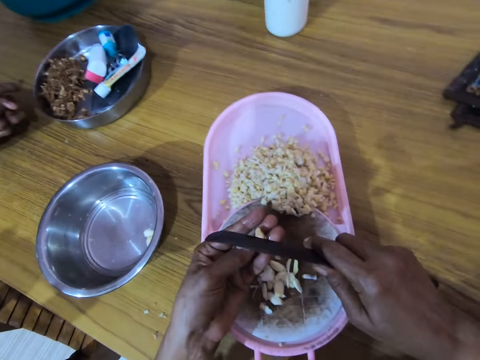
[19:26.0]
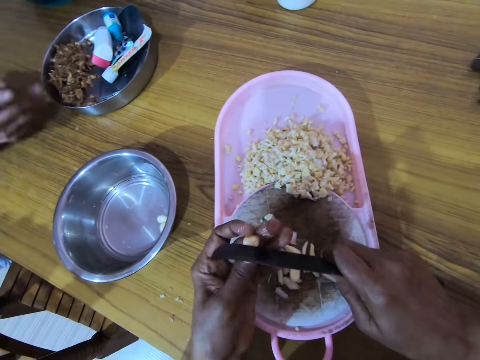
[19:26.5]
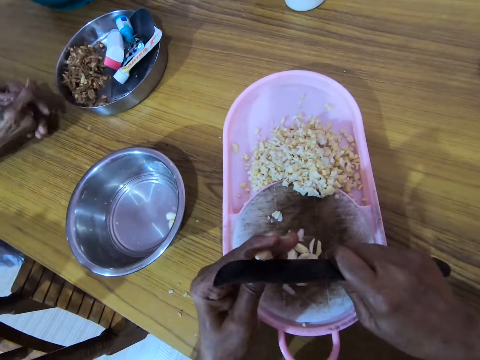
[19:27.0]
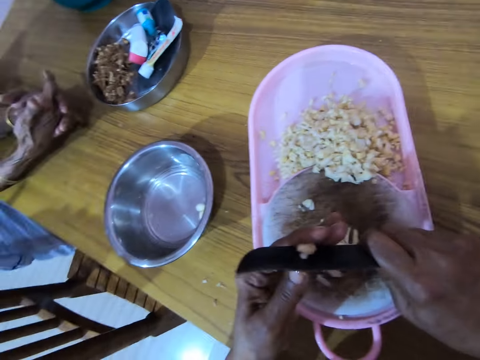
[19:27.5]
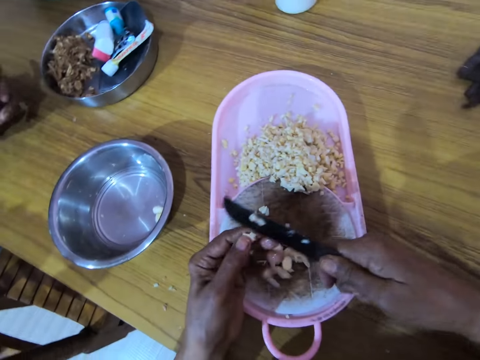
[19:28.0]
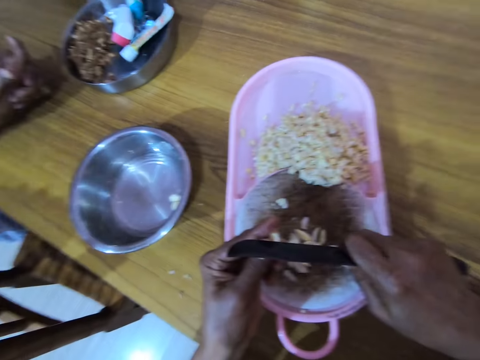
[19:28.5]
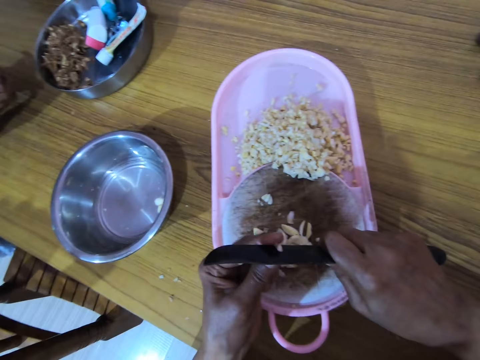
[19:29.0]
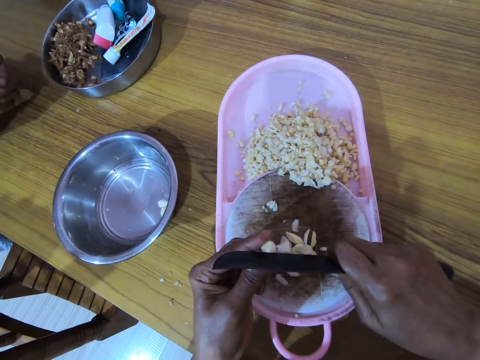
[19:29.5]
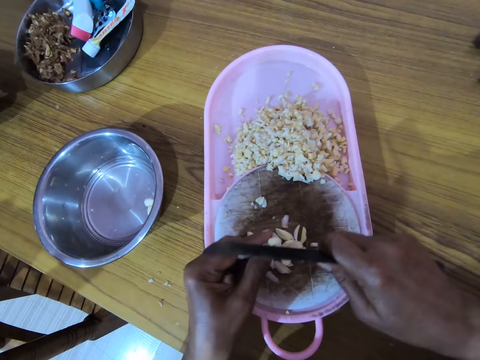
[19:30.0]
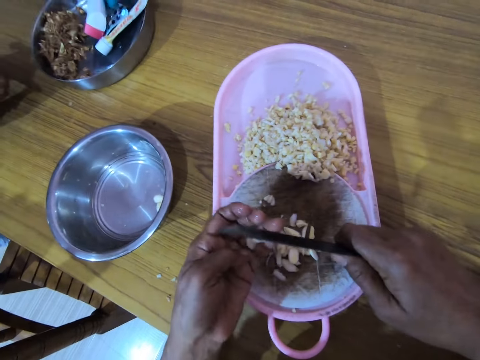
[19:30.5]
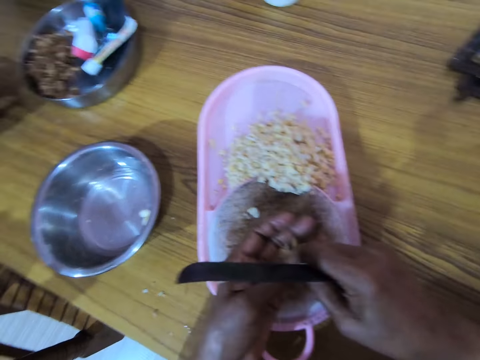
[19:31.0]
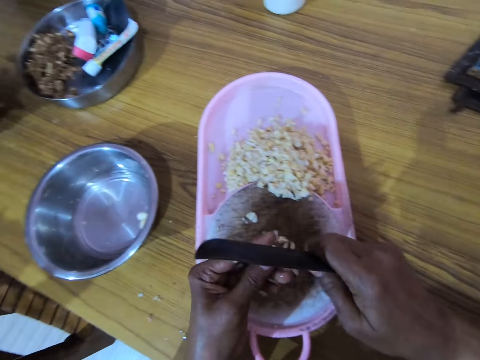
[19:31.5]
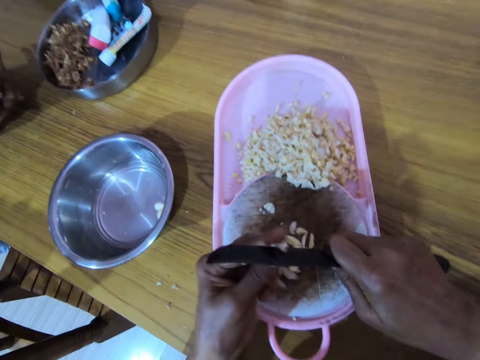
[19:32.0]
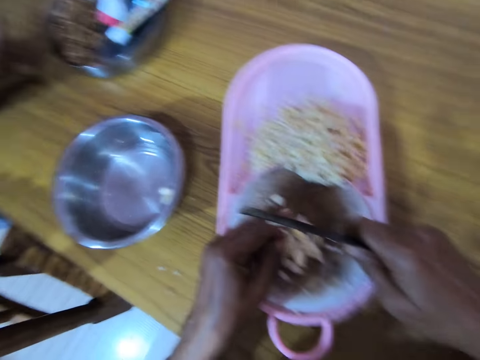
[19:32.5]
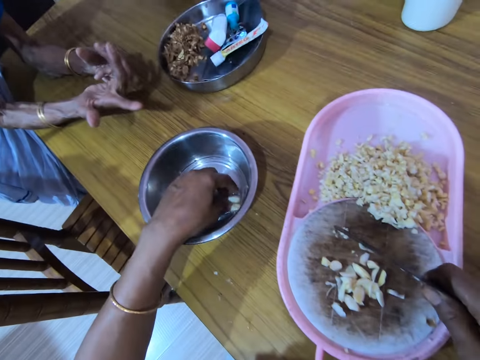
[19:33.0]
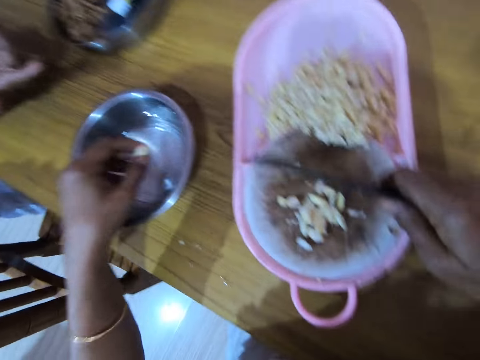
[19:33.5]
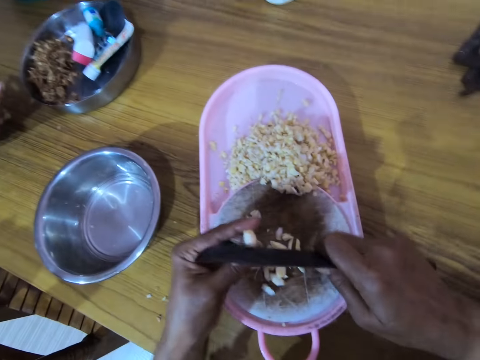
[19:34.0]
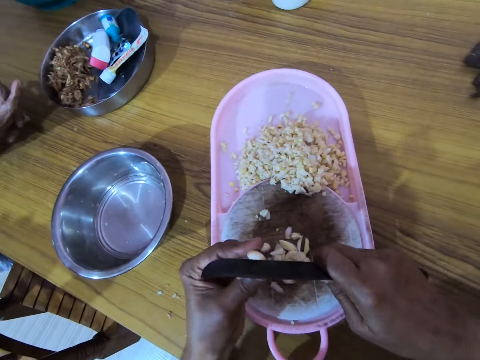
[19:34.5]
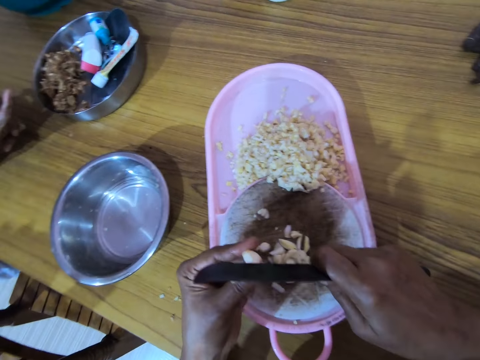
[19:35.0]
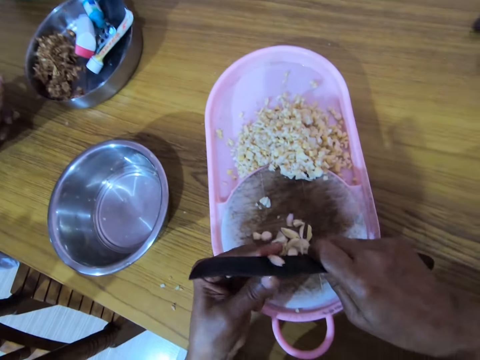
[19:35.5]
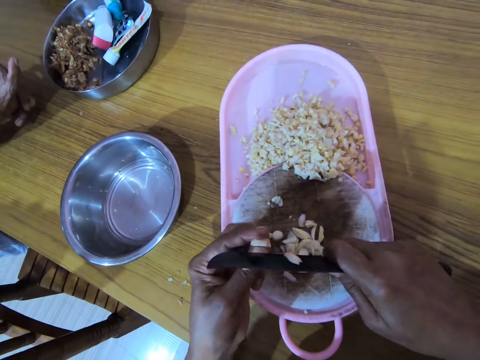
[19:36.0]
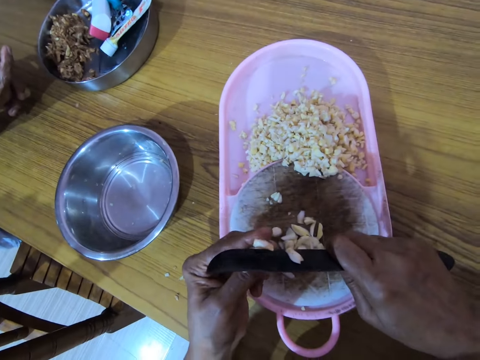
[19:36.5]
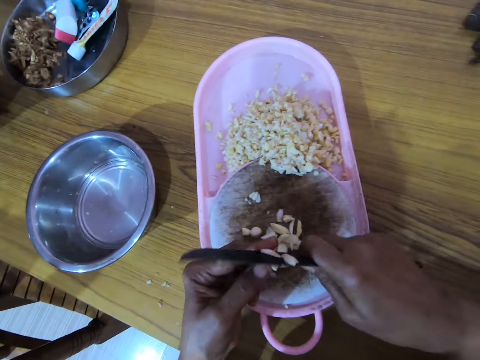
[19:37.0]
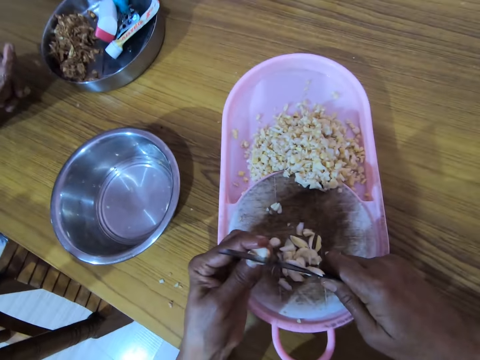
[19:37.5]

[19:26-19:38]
The camera wearer moves the knife down. A woman signs. The camera wearer chops the garlic. They put the garlic down. They move the garlic up, pick up the garlic, and hold the garlic. They chop the garlic. They put the garlic down. They move a hand down. They pick up the garlic. The woman signs. The camera wearer cuts the garlic.

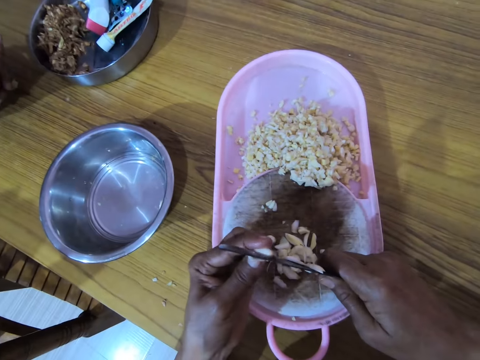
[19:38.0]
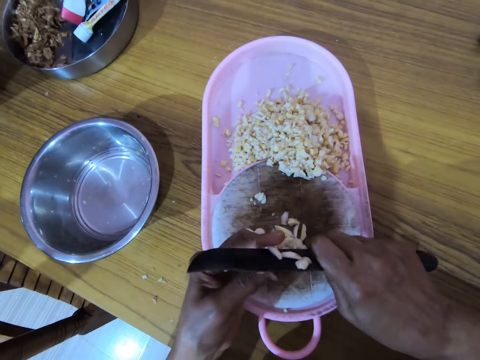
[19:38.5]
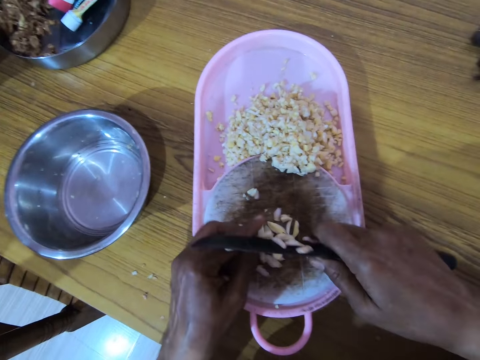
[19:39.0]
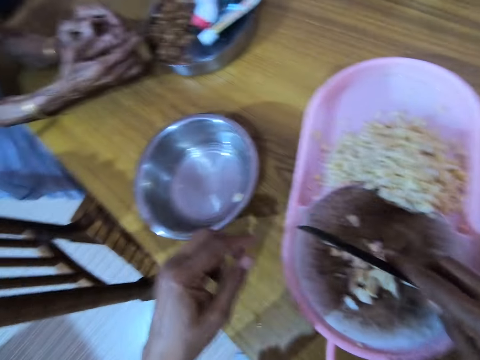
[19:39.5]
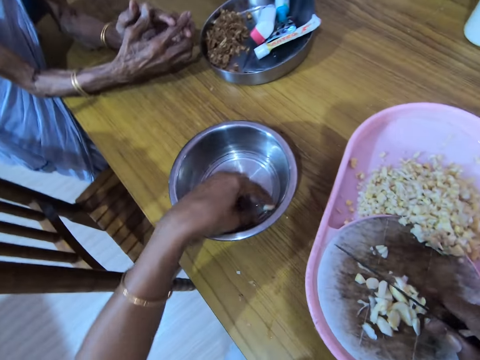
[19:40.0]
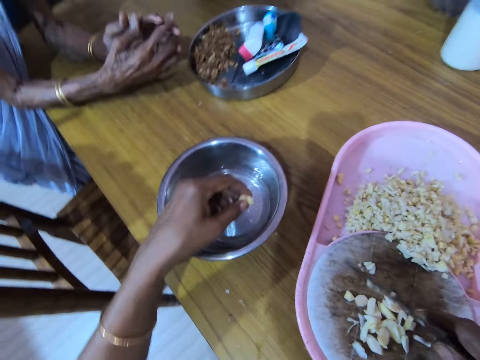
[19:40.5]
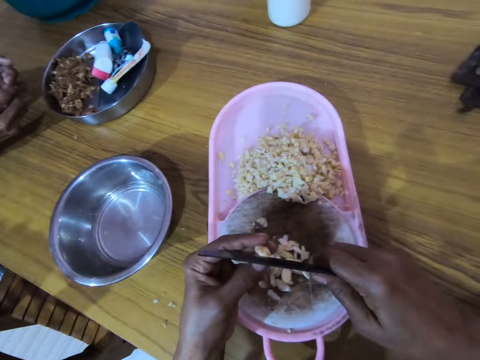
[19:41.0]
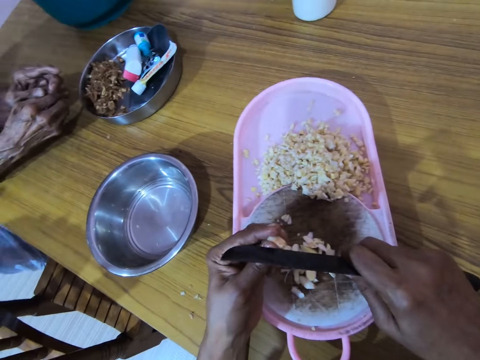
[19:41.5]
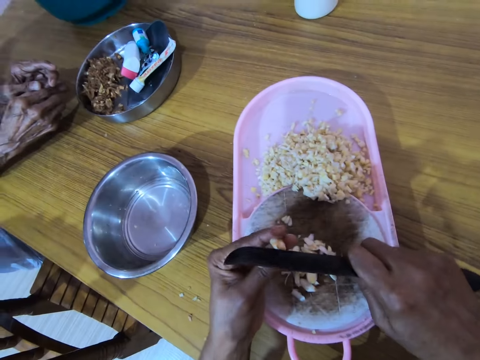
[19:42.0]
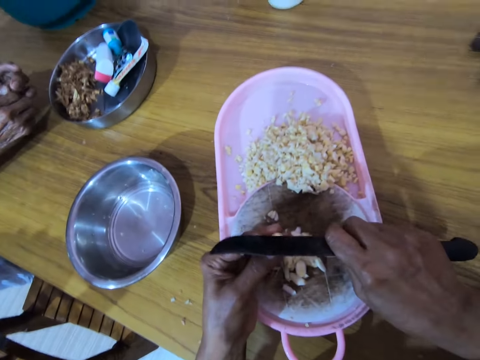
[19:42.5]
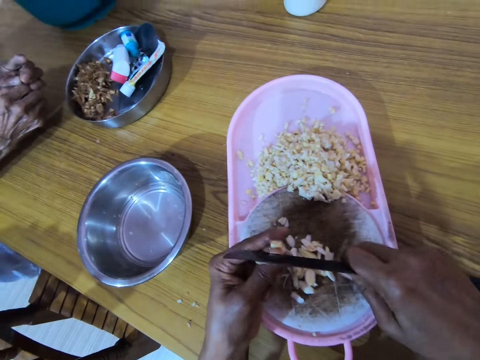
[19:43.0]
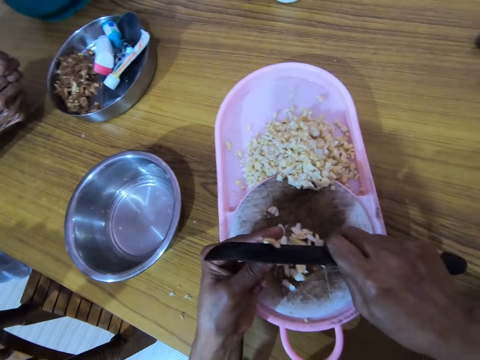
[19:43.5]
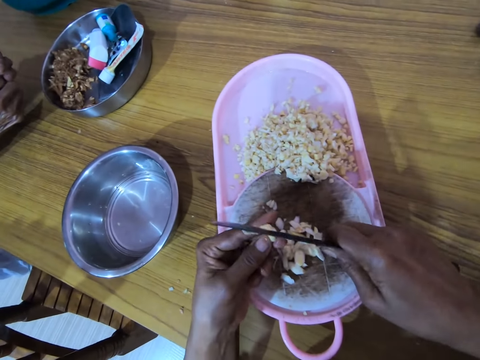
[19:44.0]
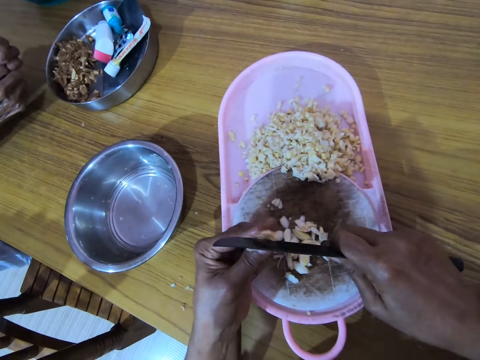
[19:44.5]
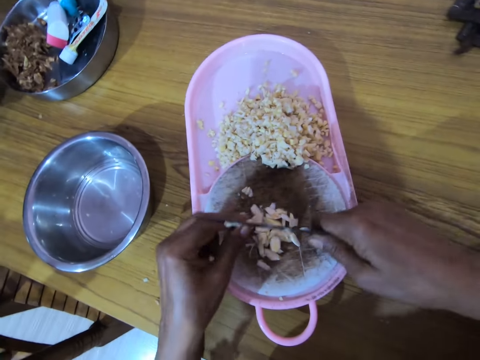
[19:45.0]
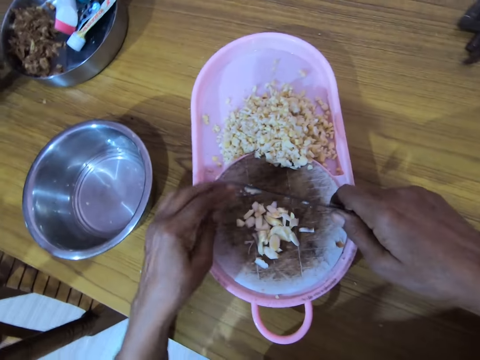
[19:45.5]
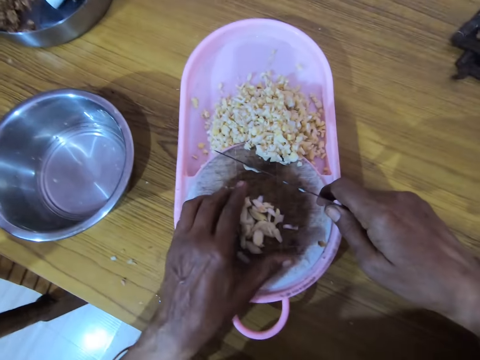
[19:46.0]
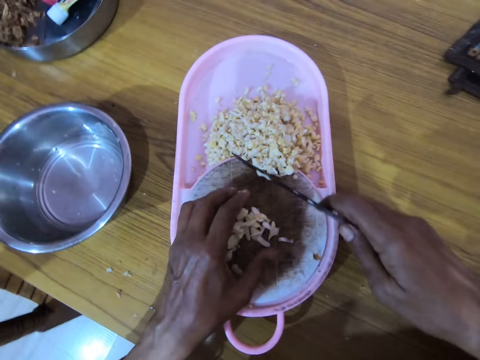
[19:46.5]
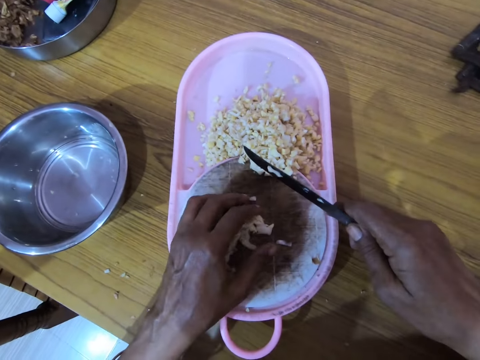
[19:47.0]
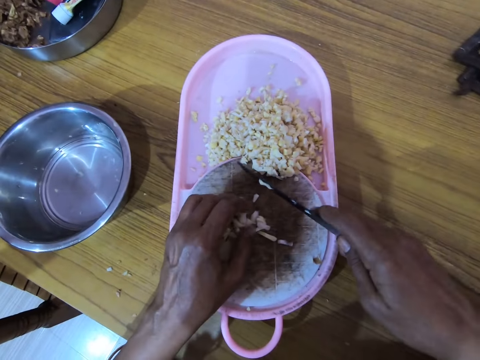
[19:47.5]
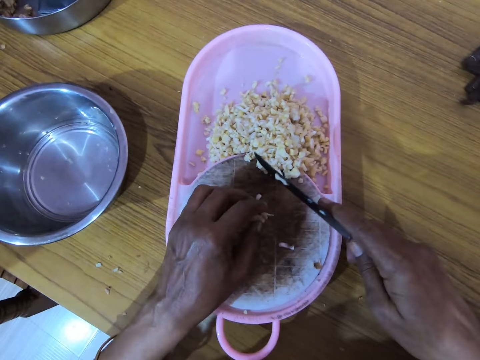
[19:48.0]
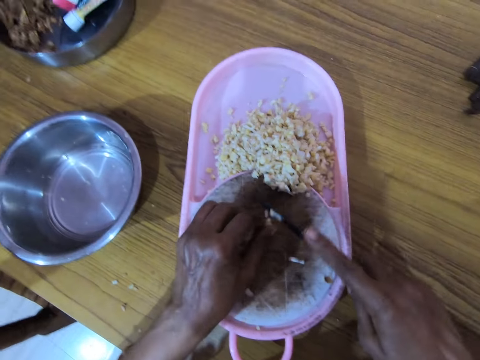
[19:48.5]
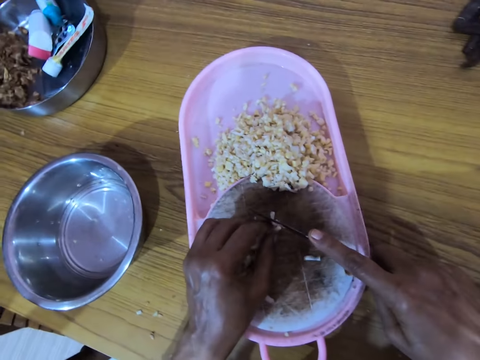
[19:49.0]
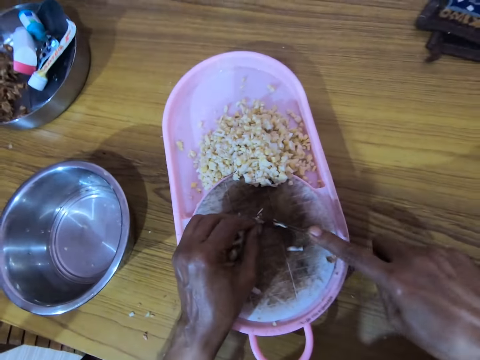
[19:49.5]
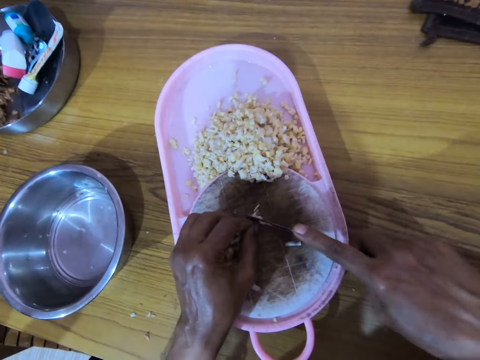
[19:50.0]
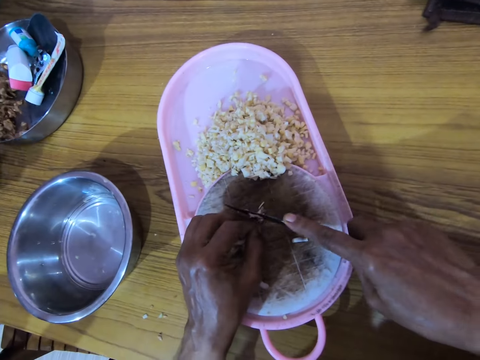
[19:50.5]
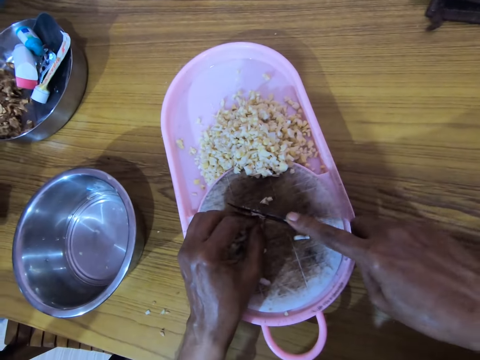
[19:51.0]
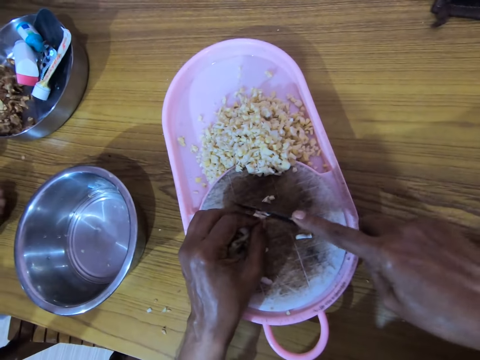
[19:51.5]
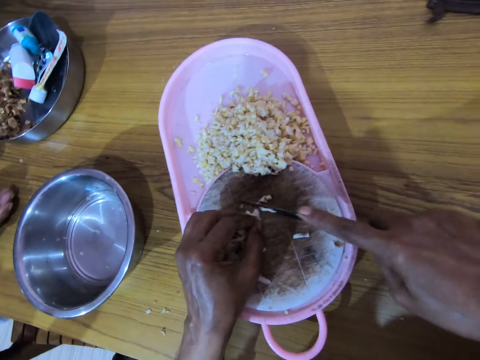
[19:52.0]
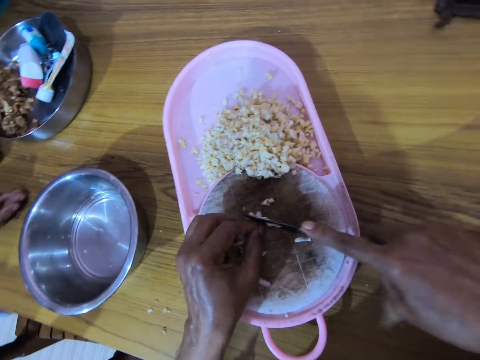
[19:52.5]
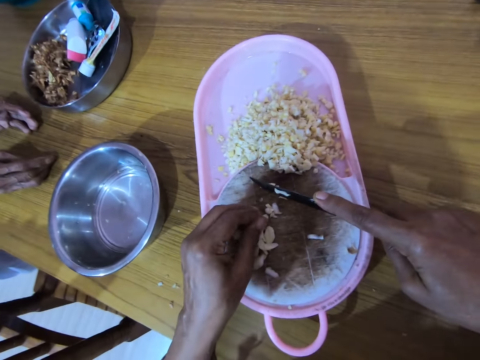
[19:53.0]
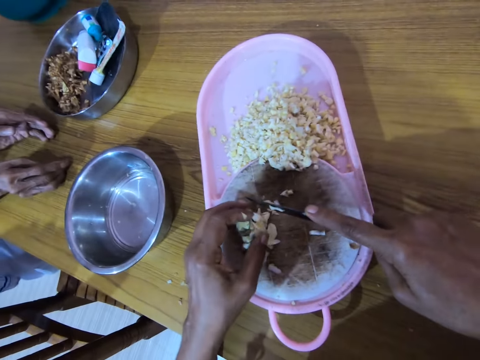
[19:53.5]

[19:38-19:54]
The camera wearer puts the garlic down. They move a hand down. They pick up the garlic. They cut the garlic. They put the garlic down. They move a hand down. They arrange the garlic. They collect the garlic. They move the knife down. They chop up the garlic.
